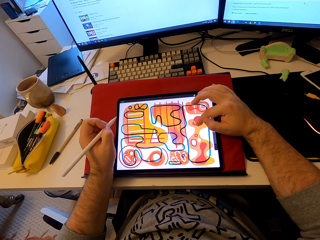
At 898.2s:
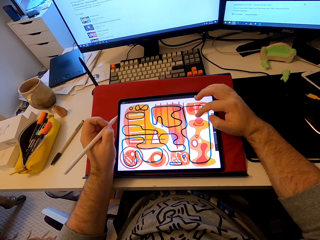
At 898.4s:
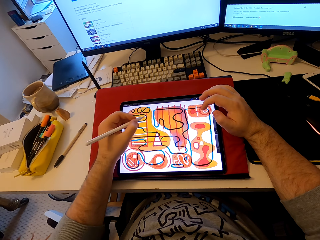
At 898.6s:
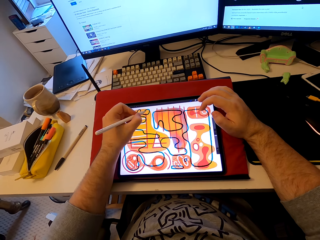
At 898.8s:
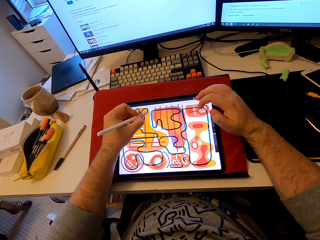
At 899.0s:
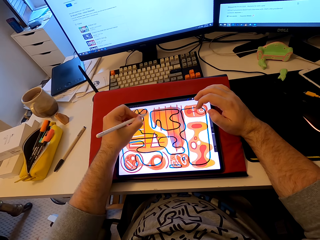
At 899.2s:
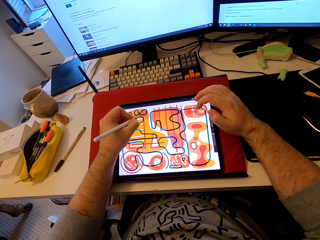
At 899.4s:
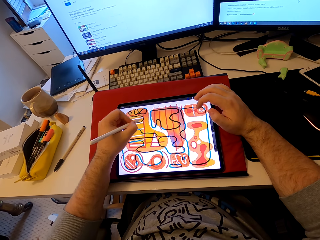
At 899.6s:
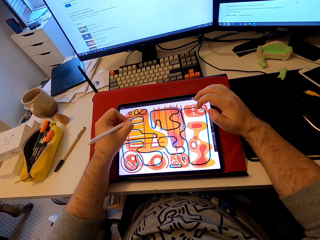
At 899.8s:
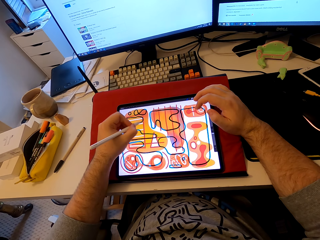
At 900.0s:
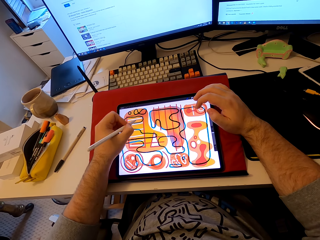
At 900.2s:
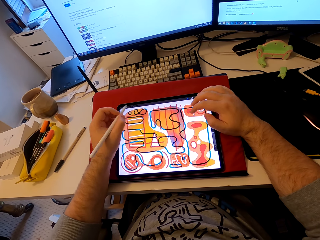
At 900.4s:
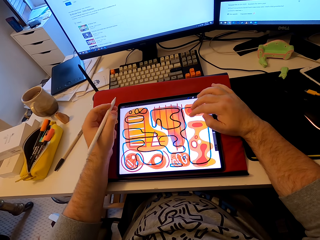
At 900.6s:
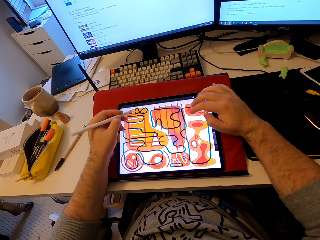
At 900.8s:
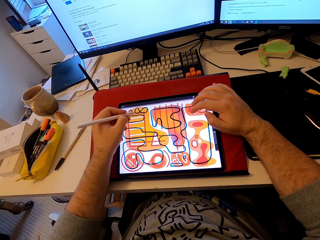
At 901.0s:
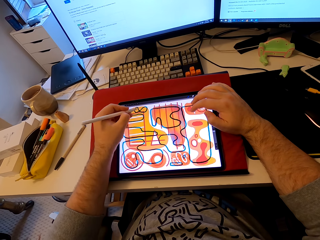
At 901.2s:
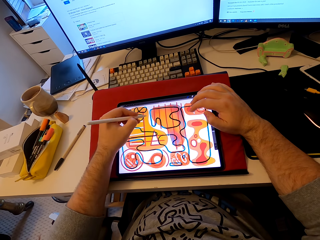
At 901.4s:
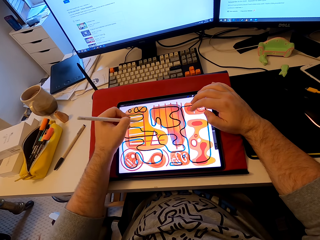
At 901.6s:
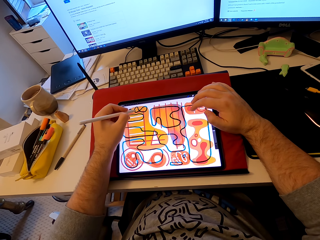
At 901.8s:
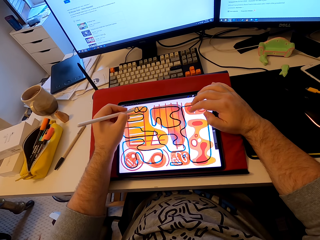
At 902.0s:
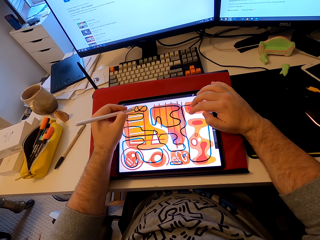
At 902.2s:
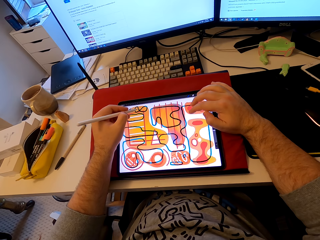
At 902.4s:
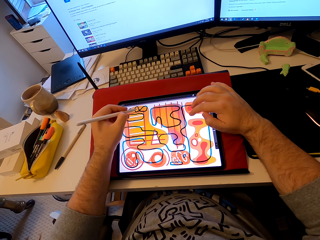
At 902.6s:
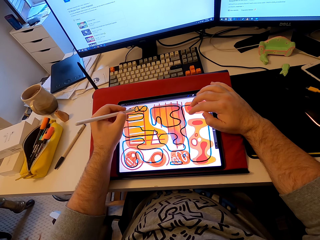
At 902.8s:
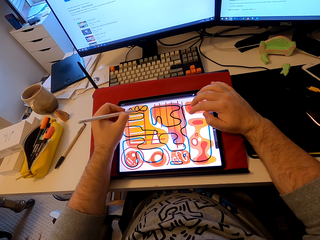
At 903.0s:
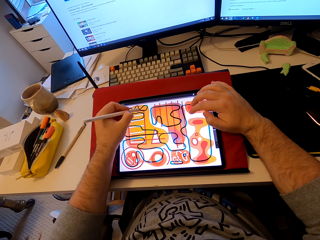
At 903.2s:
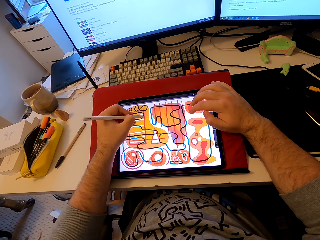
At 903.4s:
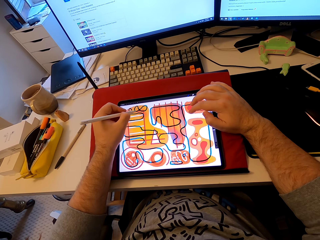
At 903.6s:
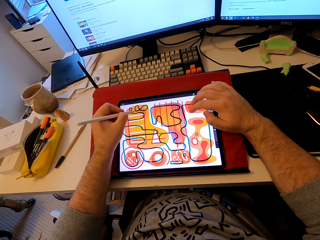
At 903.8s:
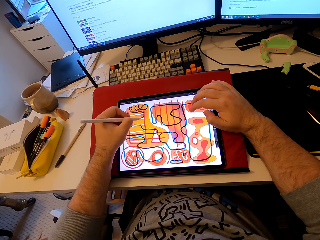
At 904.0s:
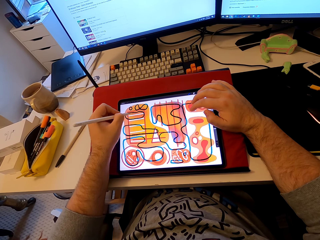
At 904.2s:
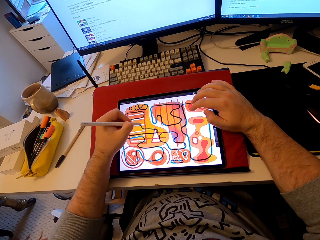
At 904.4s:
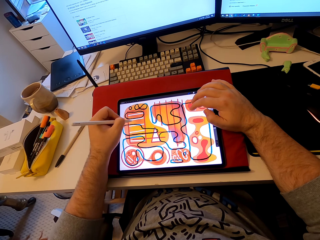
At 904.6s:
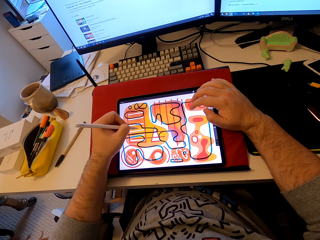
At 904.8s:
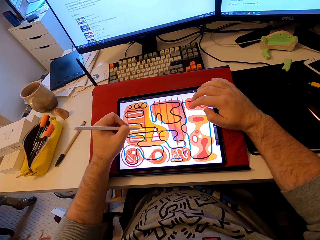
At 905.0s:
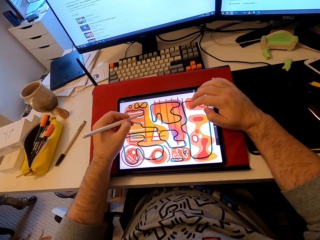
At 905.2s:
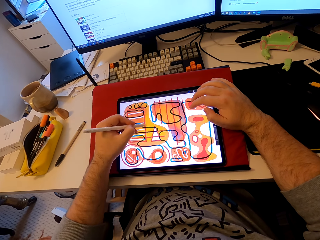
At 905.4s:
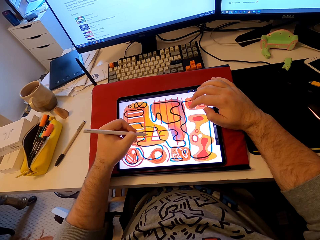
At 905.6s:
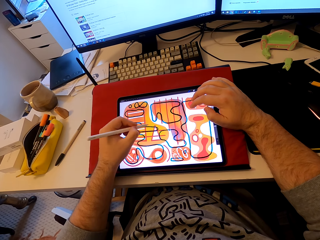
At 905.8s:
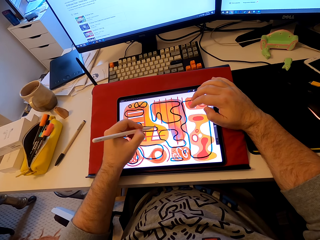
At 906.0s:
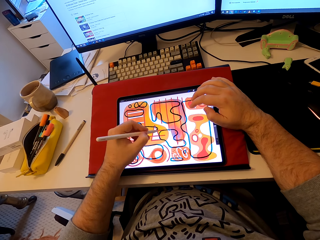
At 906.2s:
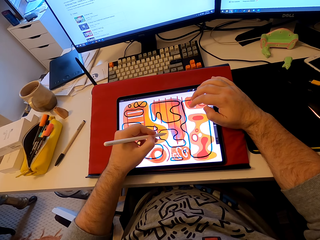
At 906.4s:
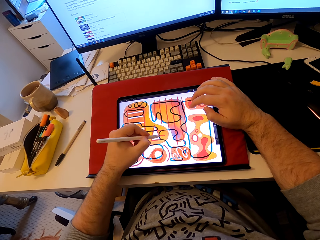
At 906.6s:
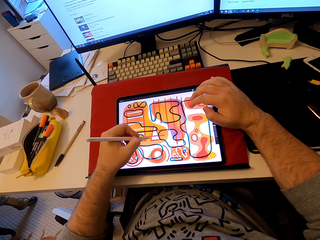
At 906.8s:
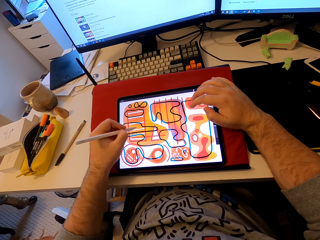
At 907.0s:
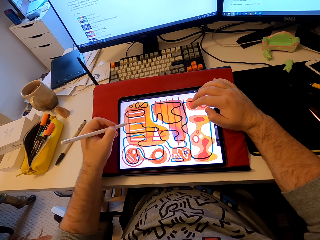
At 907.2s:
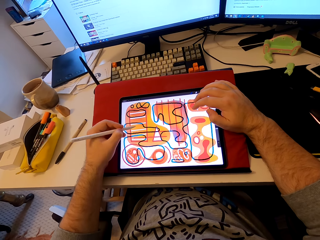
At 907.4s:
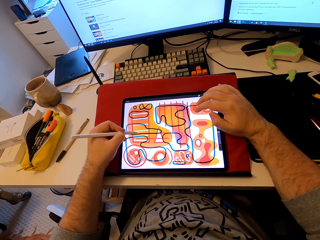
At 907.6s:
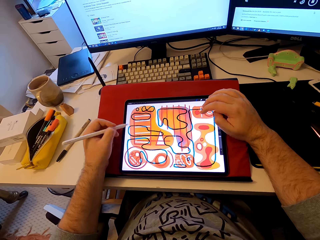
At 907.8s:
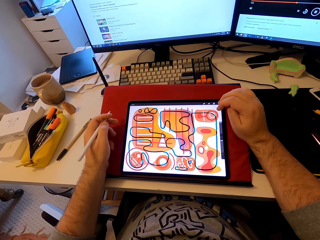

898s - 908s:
The camera wearer draws patterns on a tablet. He holds the tablet's screen. He pulls his hand from the tablet. He colors on the tablet's screen. He colors on it again. He taps on the tablet's screen. He colors on the tablet's screen. He taps on the tablet's screen. He draws on the tablet's screen. He taps on the tablet's screen. He colors on the tablet's screen.

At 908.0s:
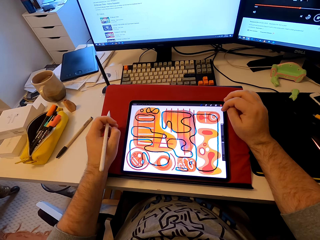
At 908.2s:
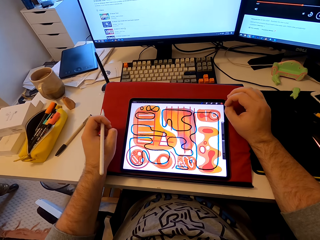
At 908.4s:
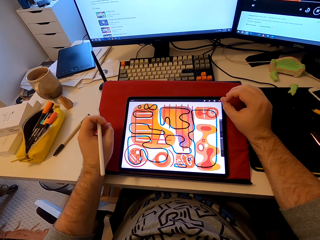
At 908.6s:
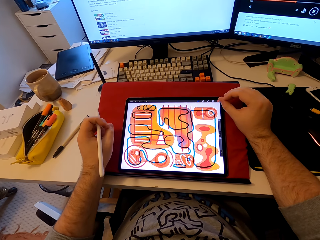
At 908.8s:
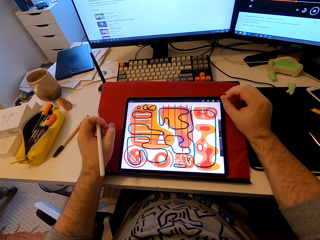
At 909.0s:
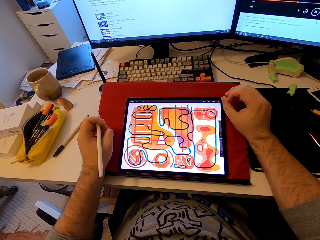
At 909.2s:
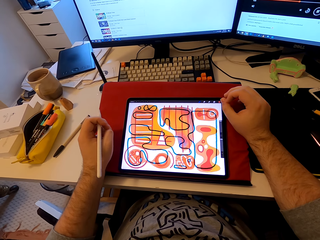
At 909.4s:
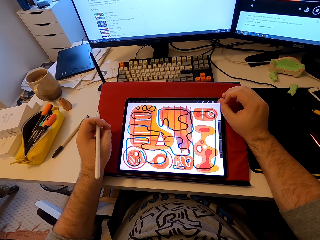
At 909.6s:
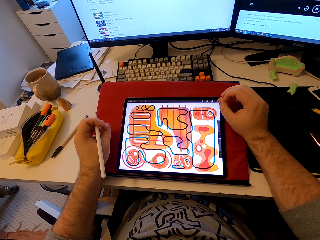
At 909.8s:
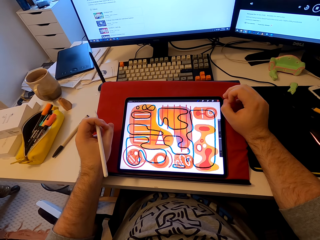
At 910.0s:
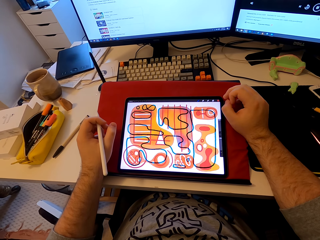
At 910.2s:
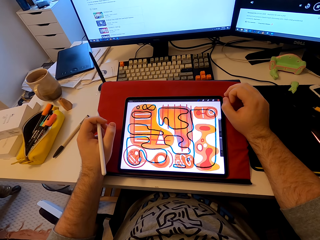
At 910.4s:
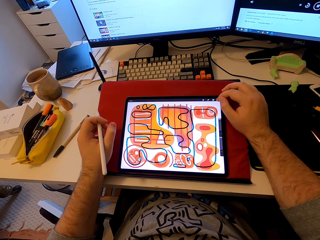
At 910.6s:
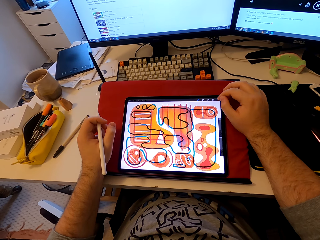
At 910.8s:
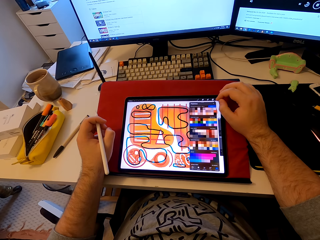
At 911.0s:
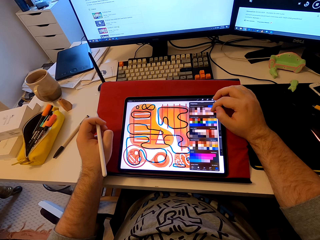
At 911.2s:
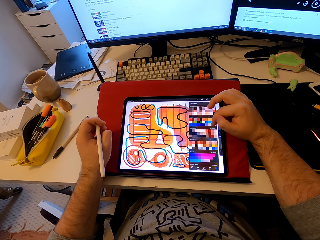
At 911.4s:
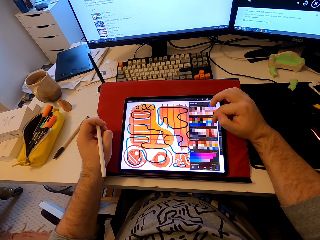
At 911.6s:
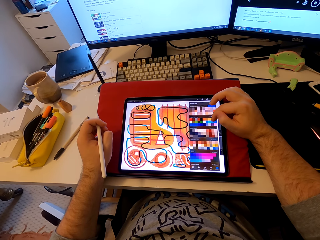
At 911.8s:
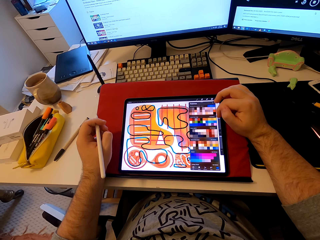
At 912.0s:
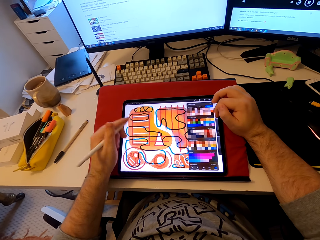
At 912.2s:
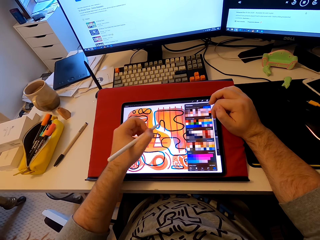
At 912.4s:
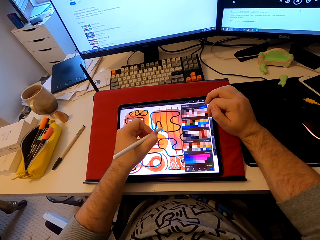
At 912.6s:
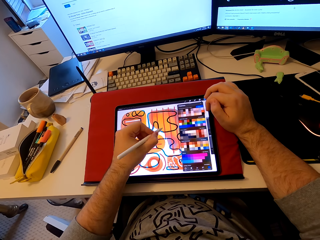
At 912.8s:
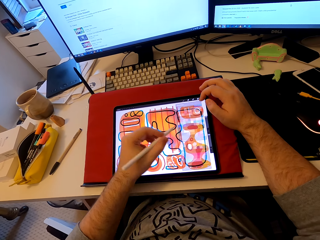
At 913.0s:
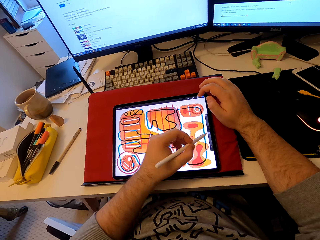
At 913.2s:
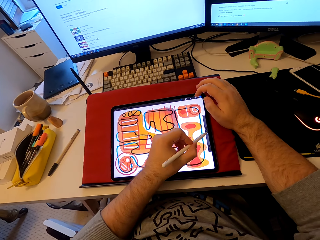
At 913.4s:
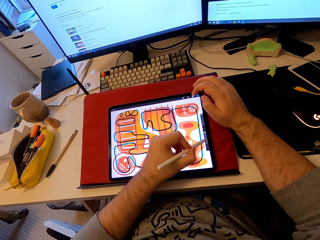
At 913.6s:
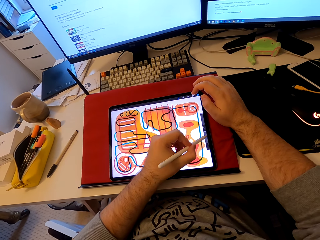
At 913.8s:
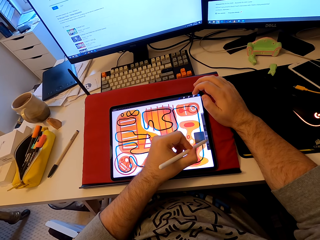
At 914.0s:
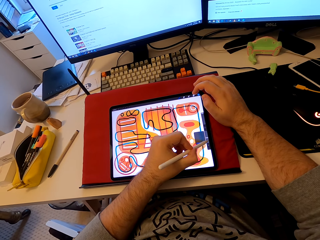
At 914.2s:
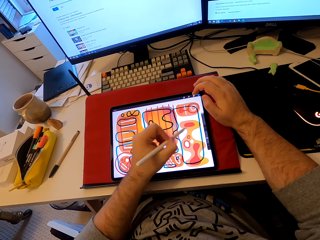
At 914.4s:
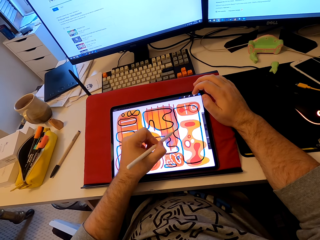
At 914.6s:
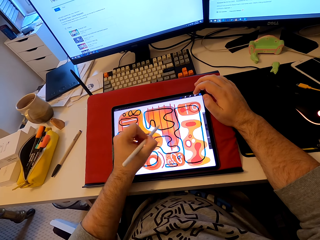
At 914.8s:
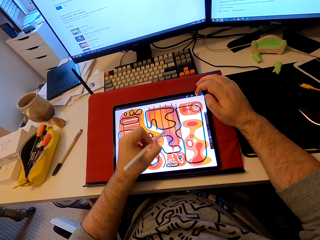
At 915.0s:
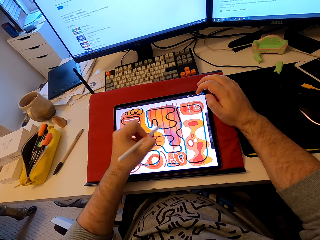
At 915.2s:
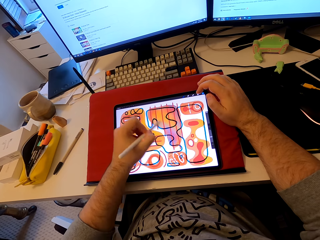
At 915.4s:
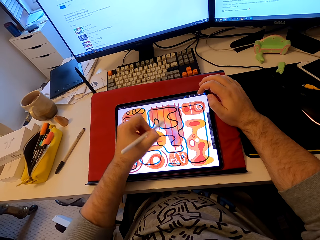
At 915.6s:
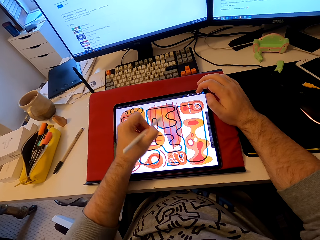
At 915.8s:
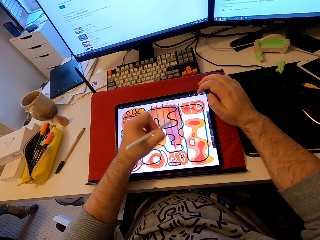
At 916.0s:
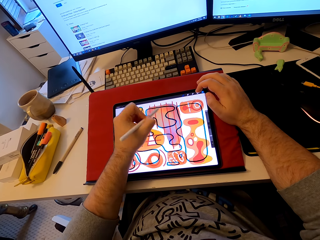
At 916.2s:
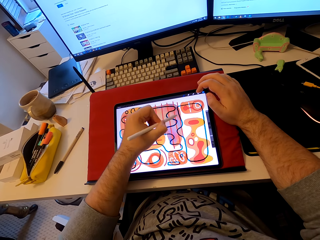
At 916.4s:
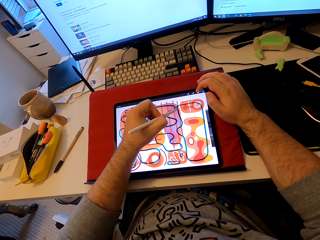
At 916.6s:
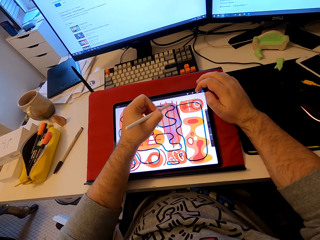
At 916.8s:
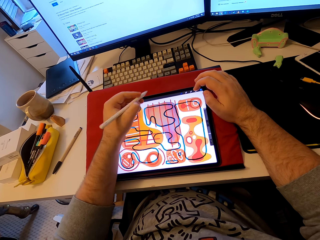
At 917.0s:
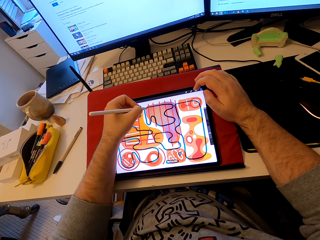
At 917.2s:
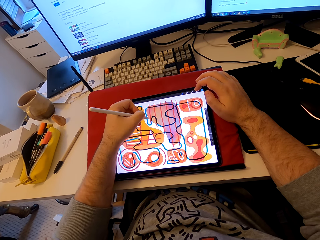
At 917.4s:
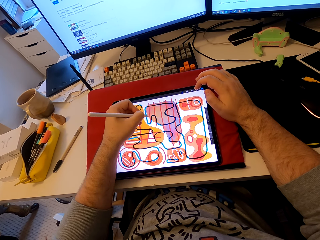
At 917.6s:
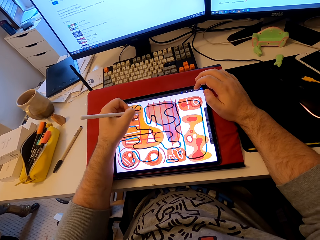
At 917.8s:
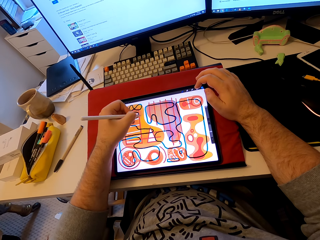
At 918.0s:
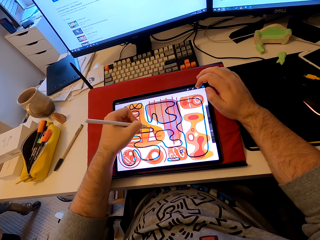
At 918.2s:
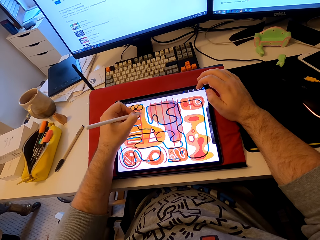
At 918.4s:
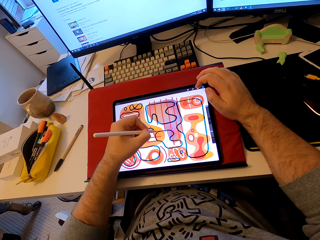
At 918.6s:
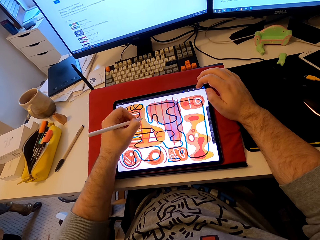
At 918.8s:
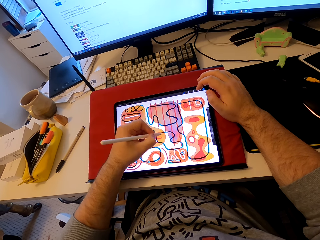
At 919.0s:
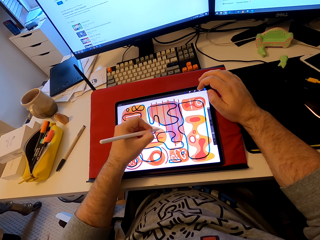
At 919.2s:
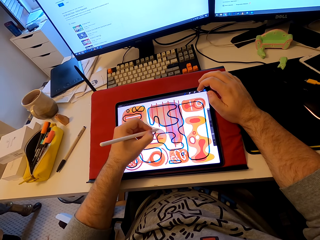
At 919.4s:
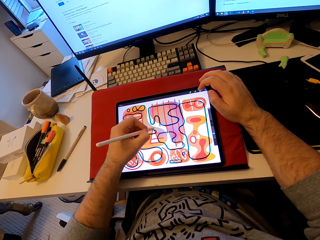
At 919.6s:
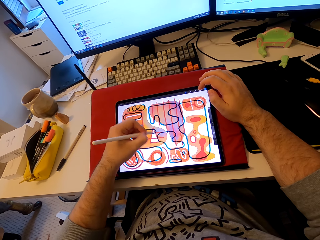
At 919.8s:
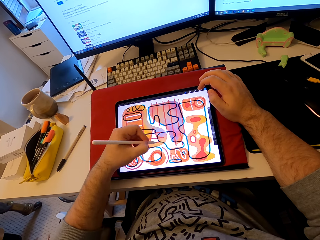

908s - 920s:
The camera wearer colors on the tablet's screen. They draw patterns on the tablet. They operate the tablet. They tap on the tablet's screen. They point on the screen with a stylus pen. They draw patterns on the tablet. They color on the tablet's screen.
